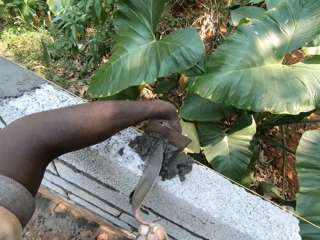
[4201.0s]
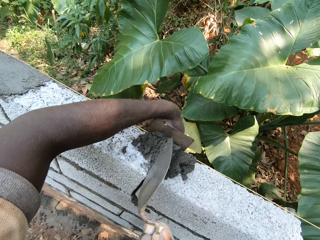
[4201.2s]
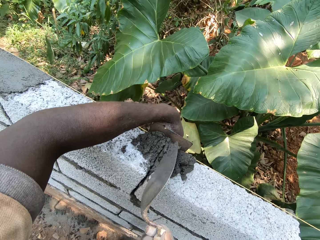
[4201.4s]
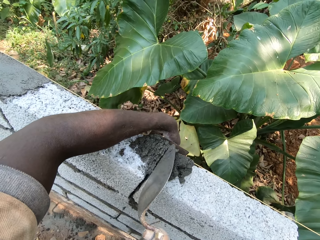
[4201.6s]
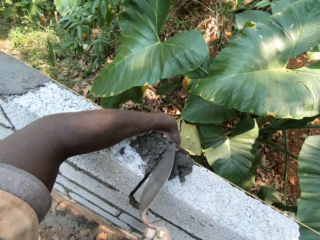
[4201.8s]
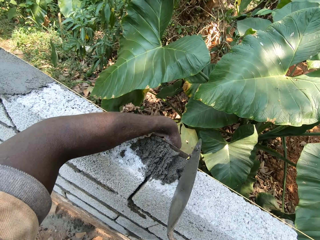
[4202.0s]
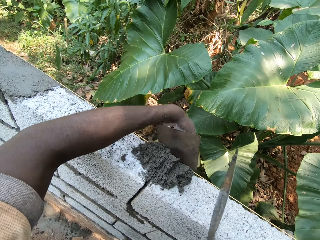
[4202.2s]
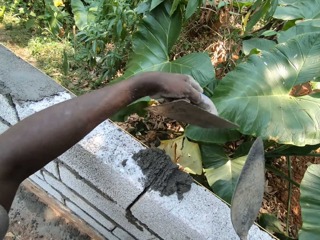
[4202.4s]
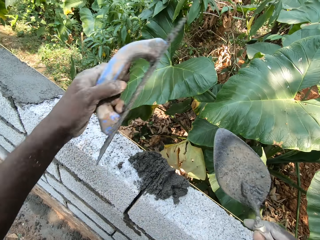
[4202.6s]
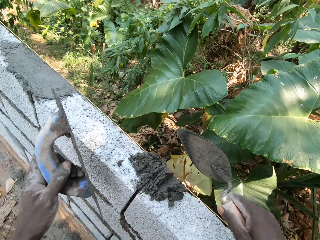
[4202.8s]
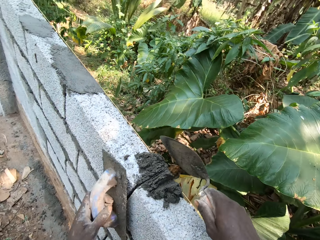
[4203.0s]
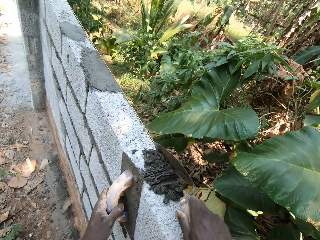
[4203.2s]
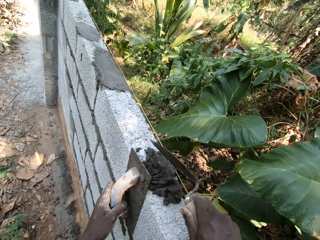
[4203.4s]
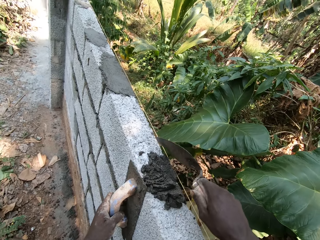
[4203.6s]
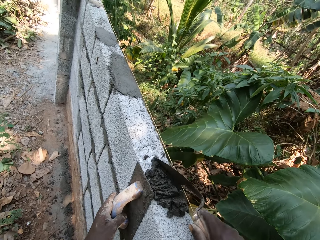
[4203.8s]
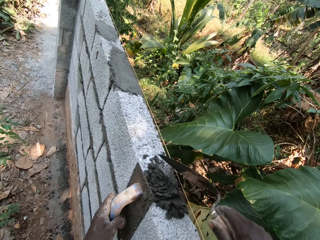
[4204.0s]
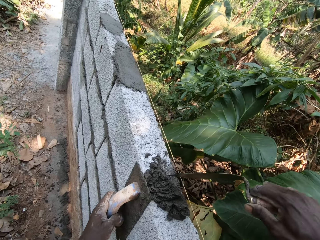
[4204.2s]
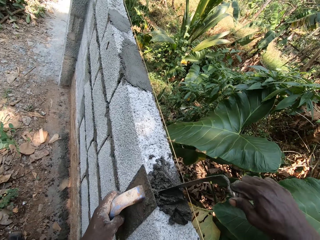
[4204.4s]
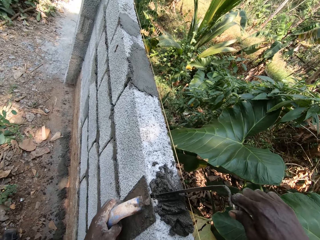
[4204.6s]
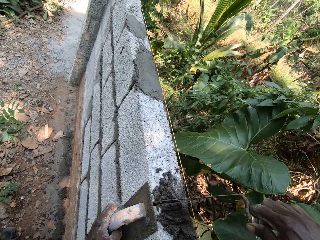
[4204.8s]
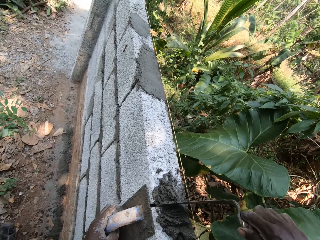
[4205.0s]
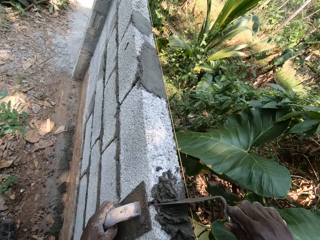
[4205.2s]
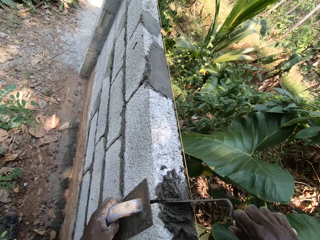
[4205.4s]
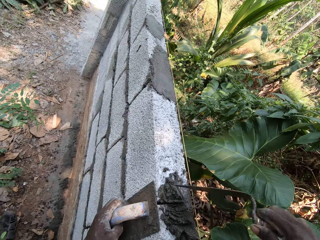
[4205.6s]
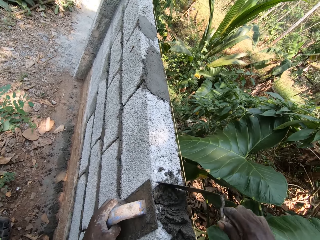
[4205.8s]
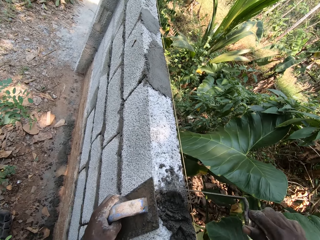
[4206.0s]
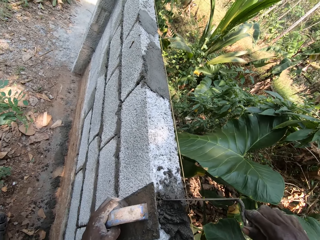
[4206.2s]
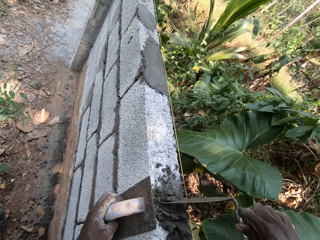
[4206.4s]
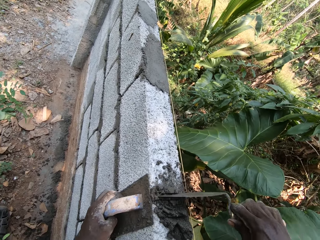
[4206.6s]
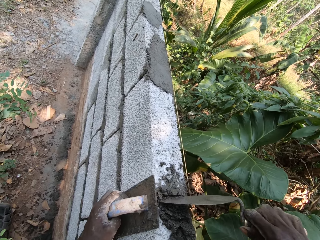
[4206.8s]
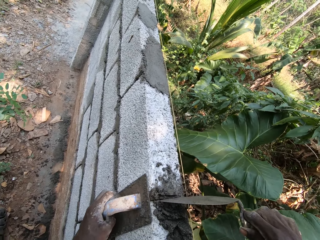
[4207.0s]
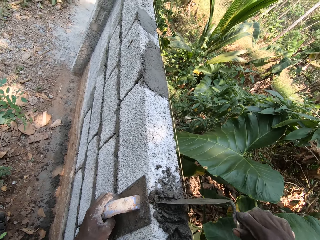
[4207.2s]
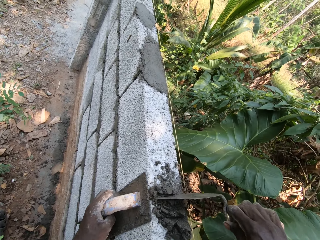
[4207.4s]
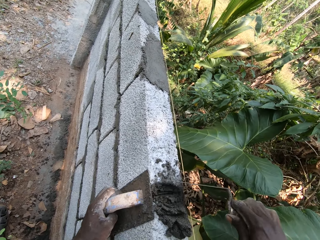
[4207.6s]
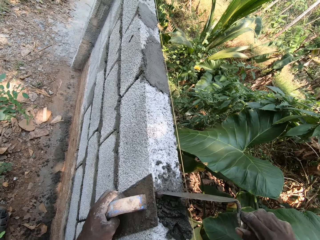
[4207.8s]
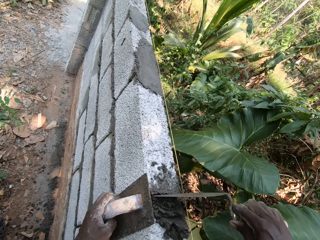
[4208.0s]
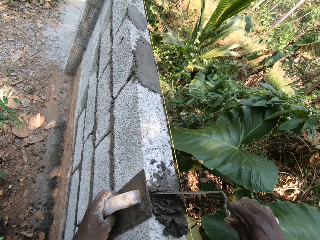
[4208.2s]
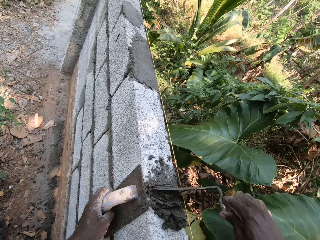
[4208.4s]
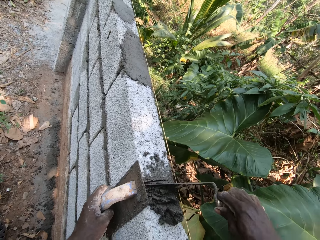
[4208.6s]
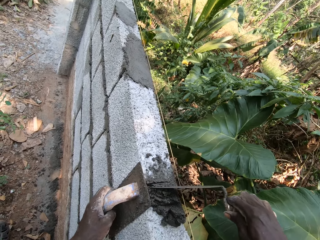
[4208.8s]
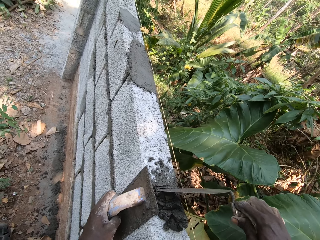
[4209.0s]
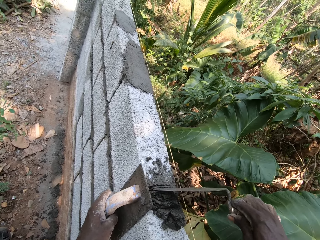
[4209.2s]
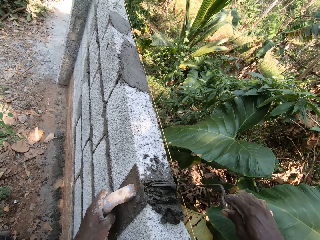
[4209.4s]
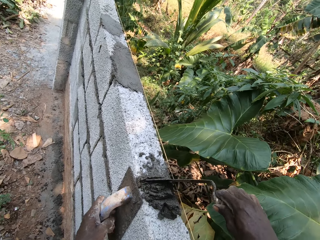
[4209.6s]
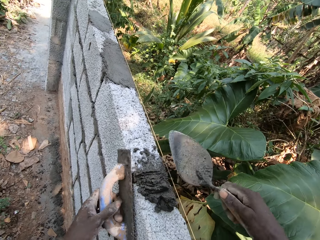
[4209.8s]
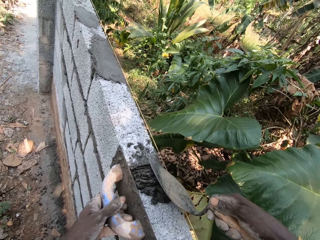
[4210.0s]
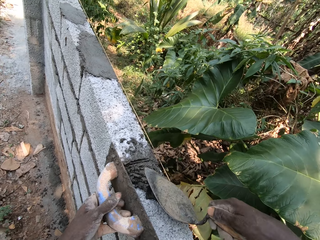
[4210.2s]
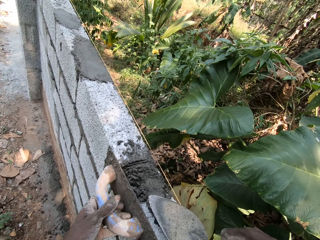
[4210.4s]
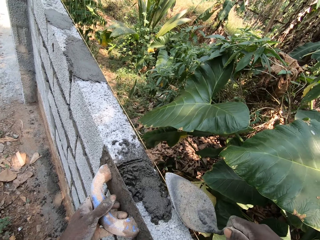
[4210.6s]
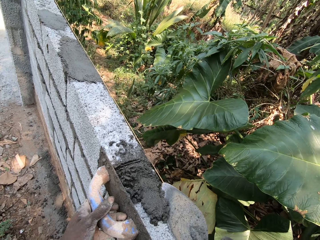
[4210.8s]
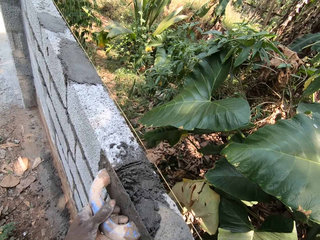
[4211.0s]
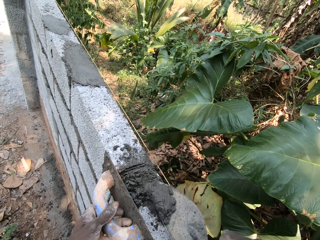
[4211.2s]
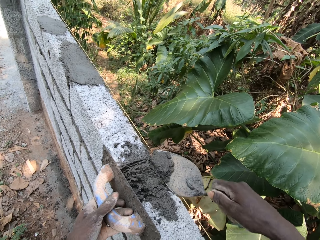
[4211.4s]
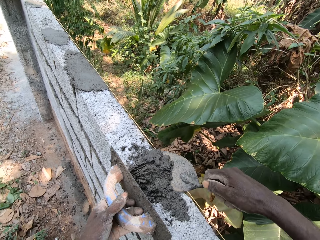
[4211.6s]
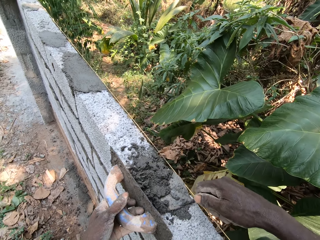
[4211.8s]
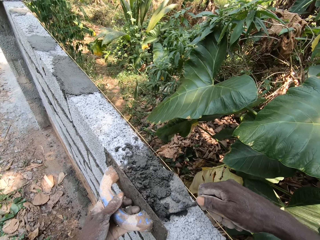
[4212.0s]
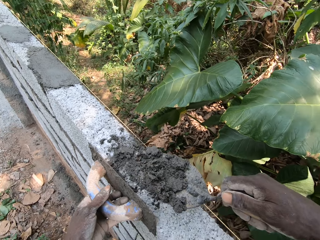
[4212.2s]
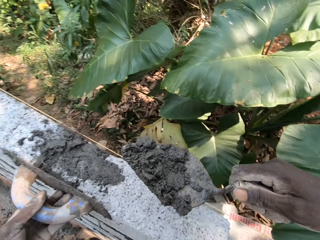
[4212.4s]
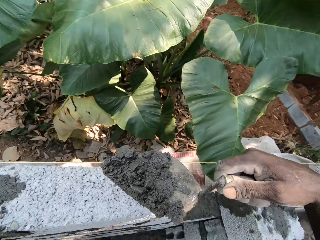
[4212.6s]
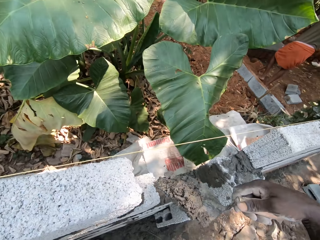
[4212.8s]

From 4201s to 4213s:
The camera wearer scoops some cement mortar from the wall with the trowel in his right hand.

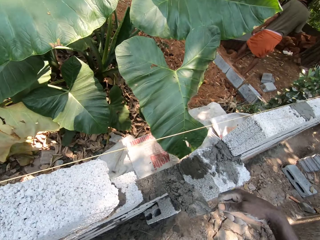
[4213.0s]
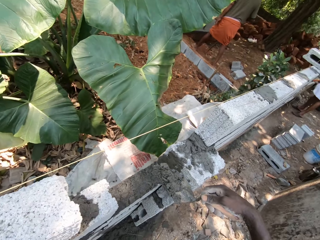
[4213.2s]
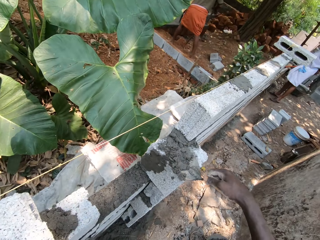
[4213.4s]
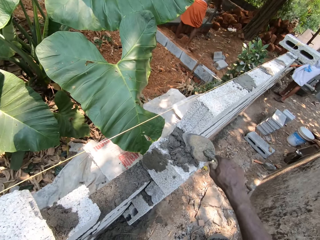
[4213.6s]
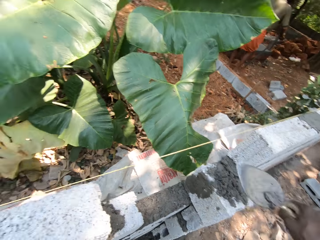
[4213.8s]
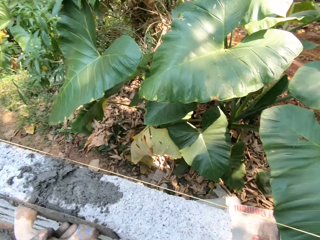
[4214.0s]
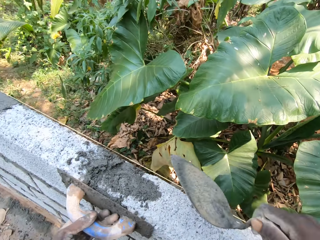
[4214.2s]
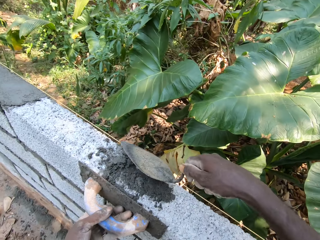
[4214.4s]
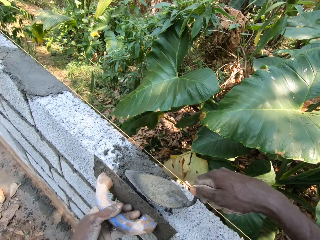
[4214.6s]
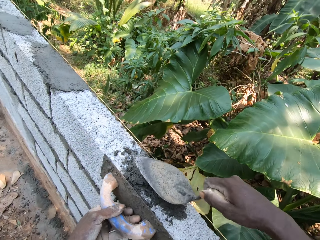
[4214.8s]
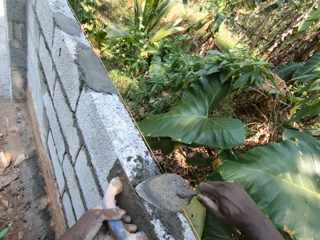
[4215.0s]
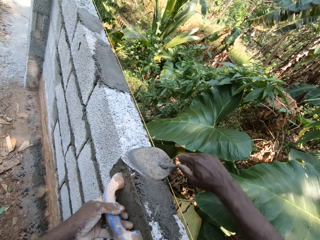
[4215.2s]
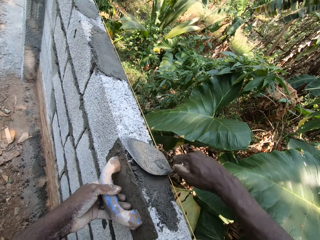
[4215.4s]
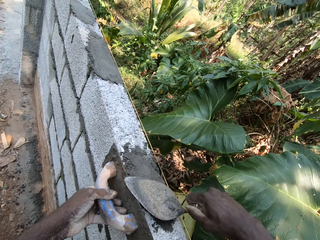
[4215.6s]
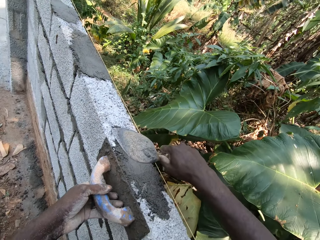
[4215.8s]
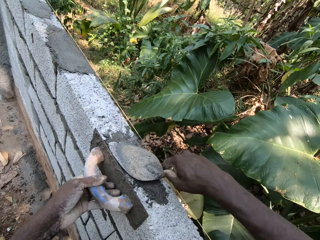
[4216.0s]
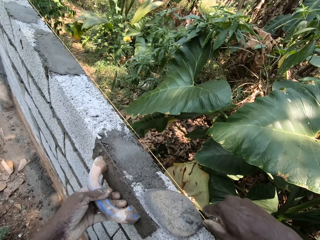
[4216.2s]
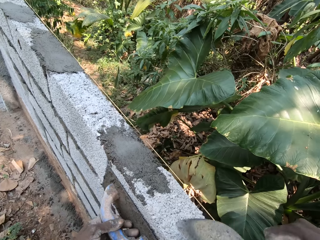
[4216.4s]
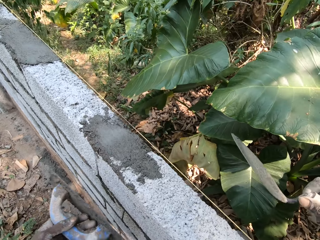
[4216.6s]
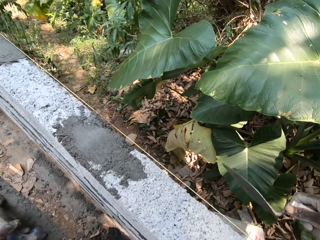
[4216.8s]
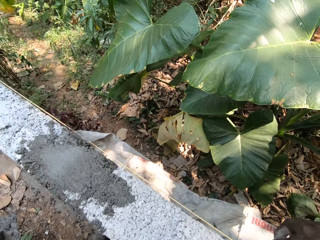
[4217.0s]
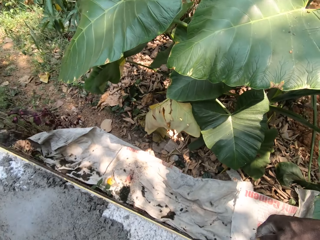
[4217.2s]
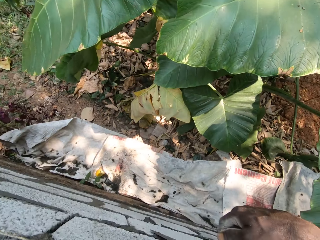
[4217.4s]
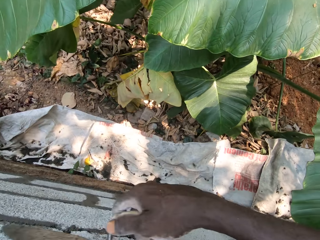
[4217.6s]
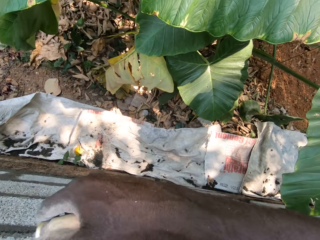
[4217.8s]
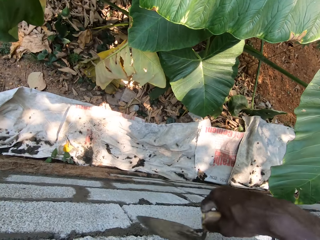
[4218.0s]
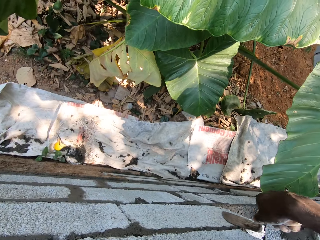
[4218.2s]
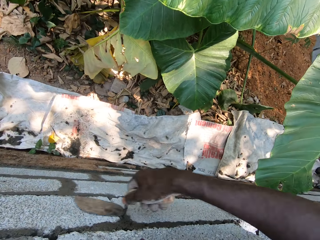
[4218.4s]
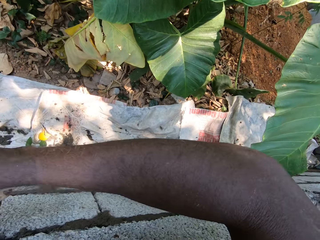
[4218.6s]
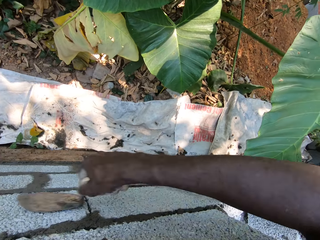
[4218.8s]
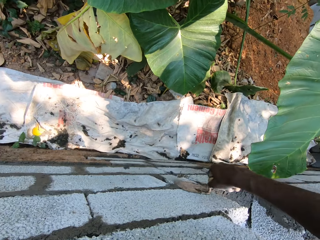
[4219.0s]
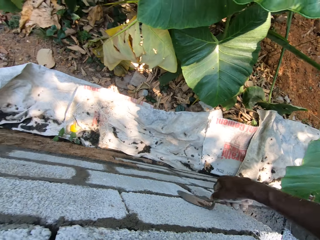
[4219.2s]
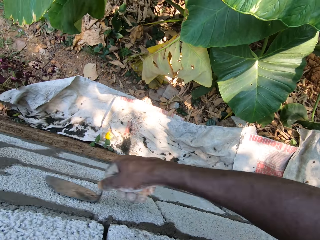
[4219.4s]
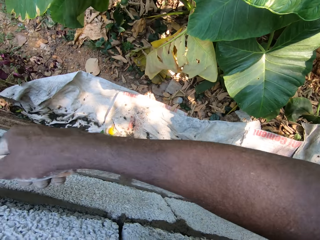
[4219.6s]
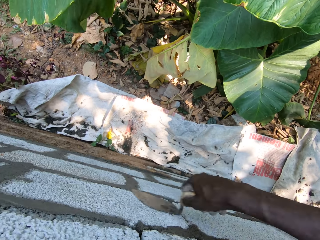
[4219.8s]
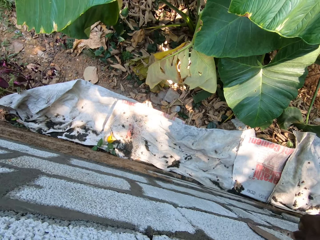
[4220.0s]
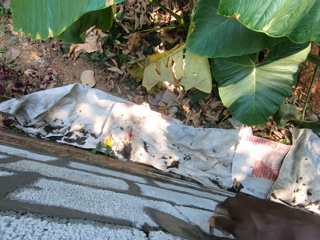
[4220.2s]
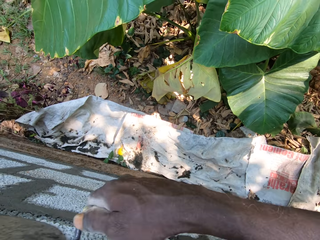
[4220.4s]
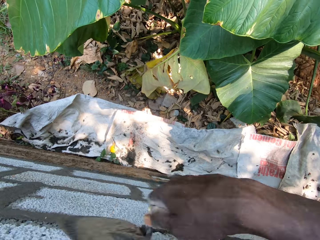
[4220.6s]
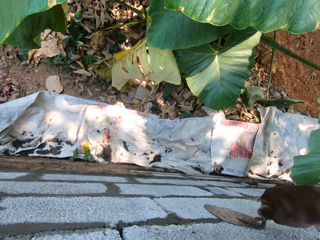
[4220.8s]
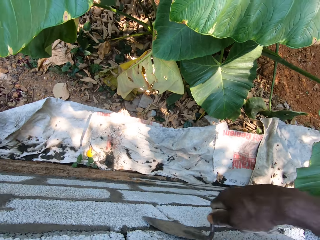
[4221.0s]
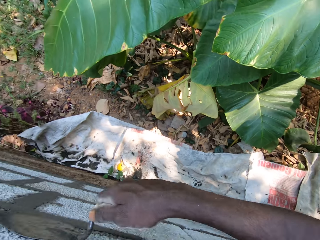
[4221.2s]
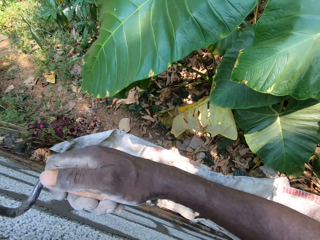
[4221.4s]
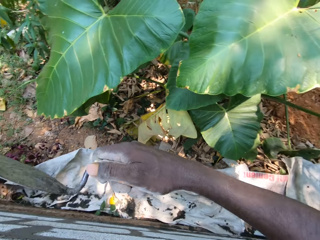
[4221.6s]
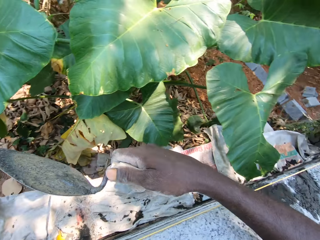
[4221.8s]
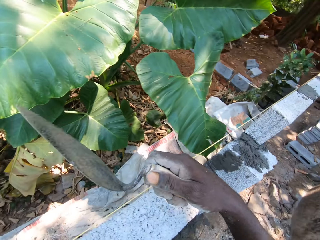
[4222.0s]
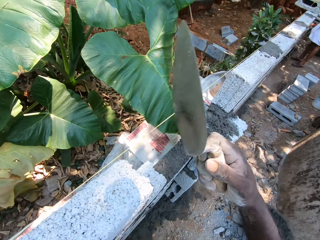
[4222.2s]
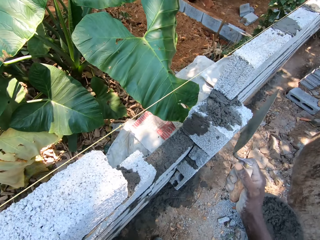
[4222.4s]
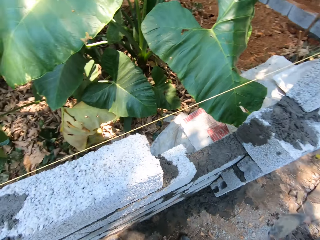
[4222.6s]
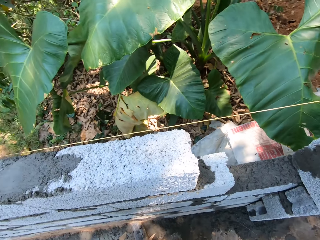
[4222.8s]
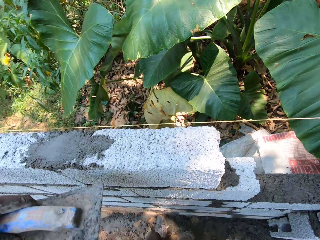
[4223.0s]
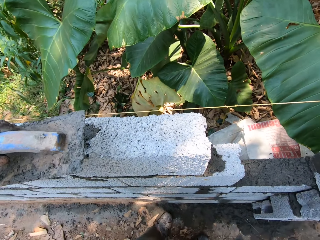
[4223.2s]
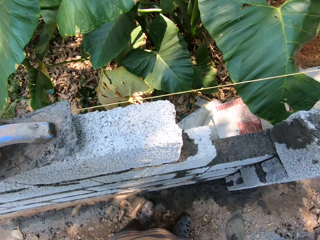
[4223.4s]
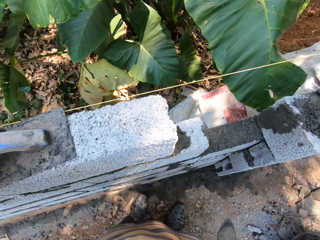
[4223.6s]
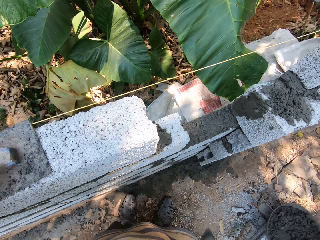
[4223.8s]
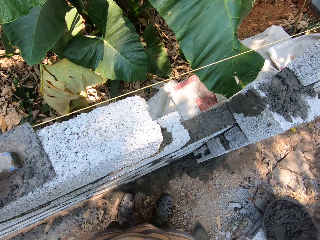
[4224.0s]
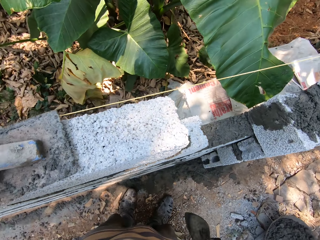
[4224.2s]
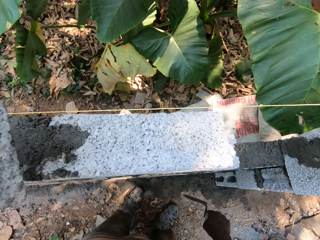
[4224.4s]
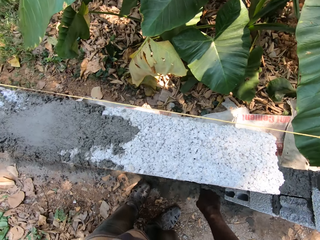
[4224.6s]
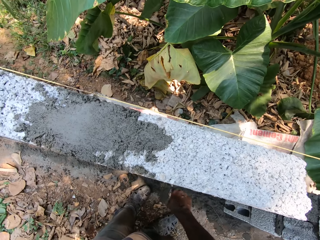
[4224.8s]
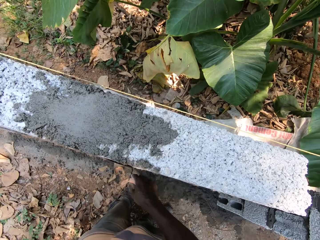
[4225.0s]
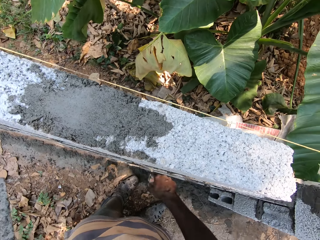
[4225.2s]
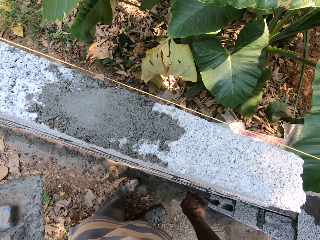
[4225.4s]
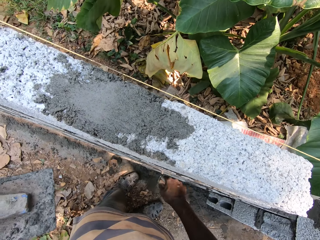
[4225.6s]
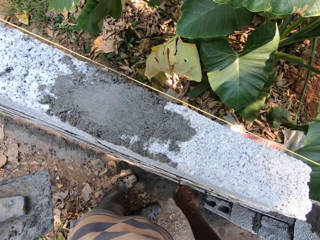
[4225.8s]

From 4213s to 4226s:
The camera wearer pours the cement mortar on the wall with the trowel in his right hand. He plasters the wall with the trowel in his right hand and the plastering hawk in his left hand. He slides the trowel on the concrete block. He touches the wall with the plastering hawk in his left hand.
